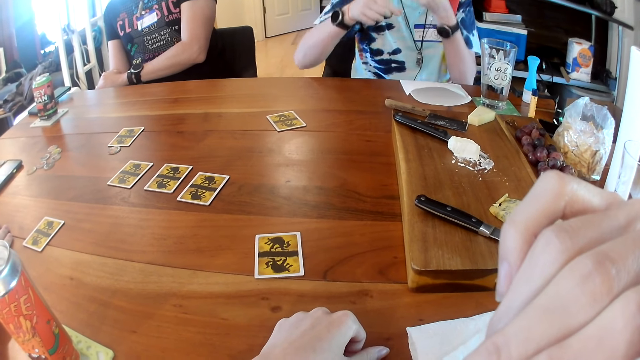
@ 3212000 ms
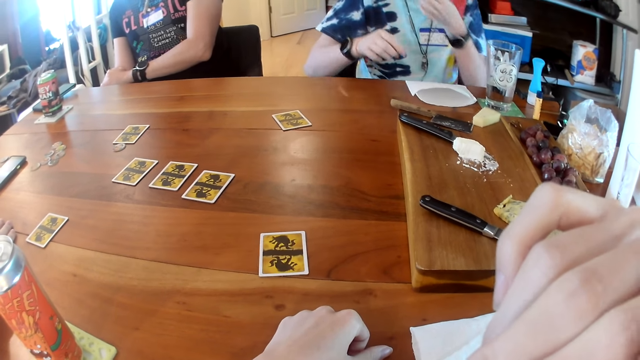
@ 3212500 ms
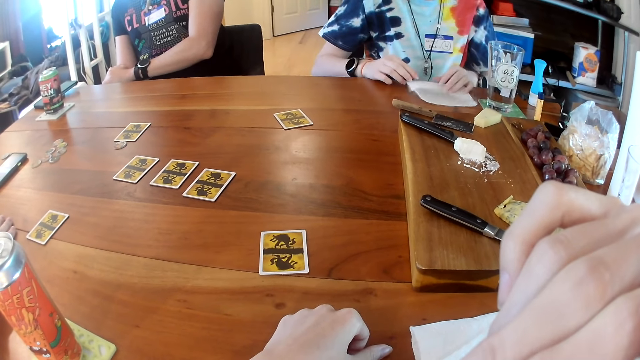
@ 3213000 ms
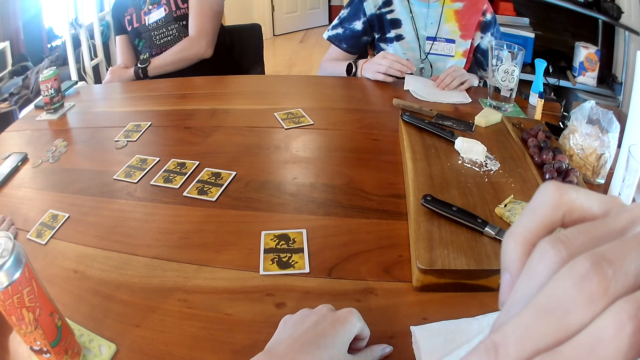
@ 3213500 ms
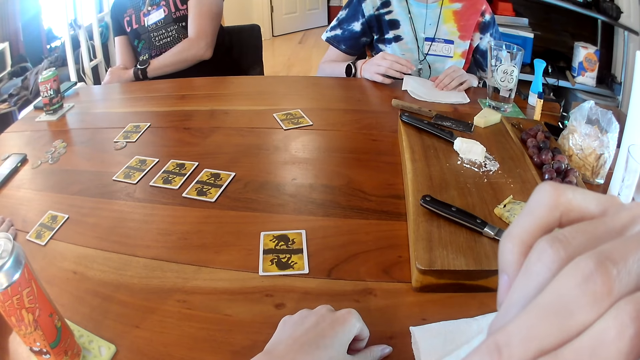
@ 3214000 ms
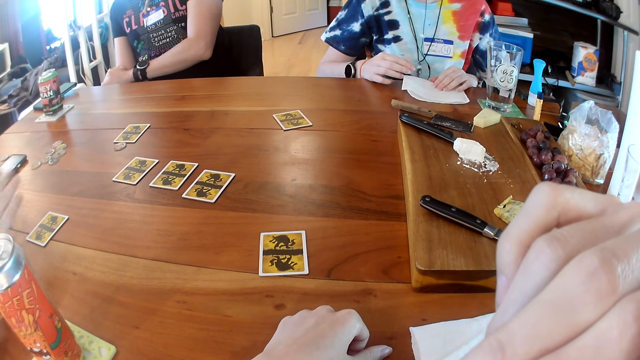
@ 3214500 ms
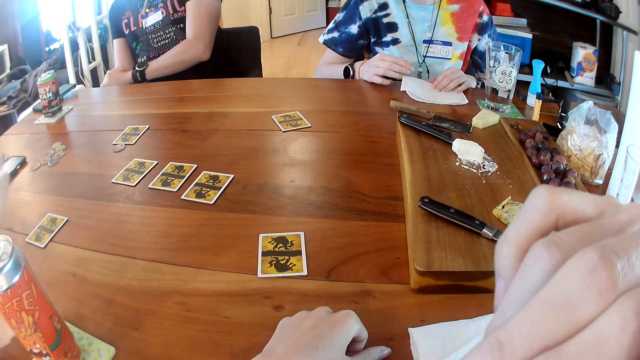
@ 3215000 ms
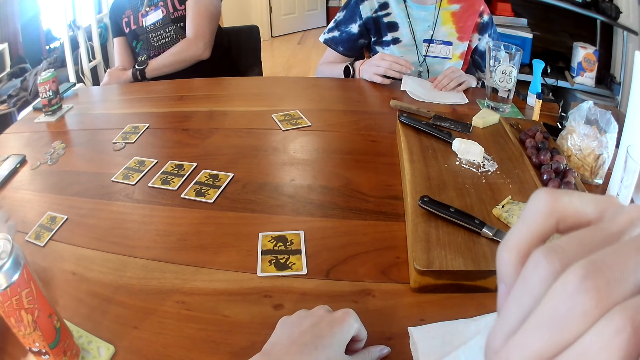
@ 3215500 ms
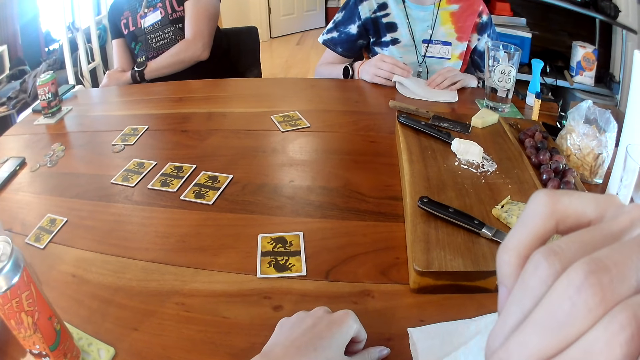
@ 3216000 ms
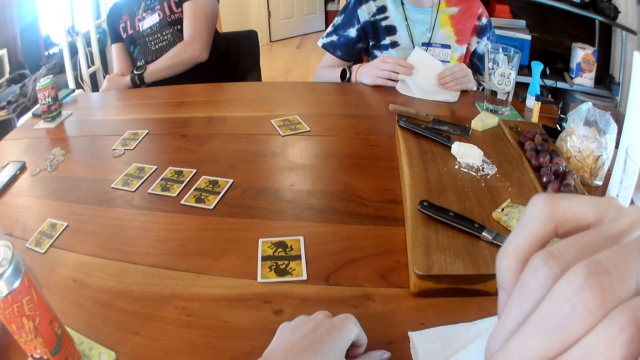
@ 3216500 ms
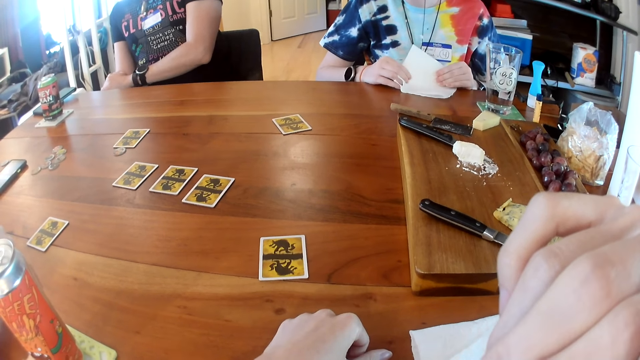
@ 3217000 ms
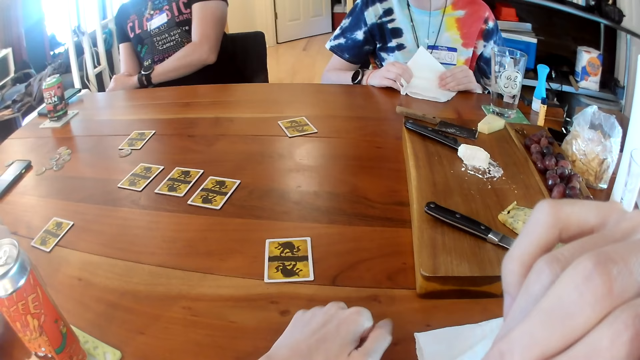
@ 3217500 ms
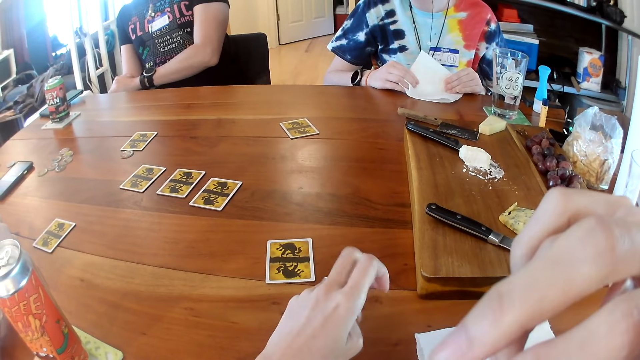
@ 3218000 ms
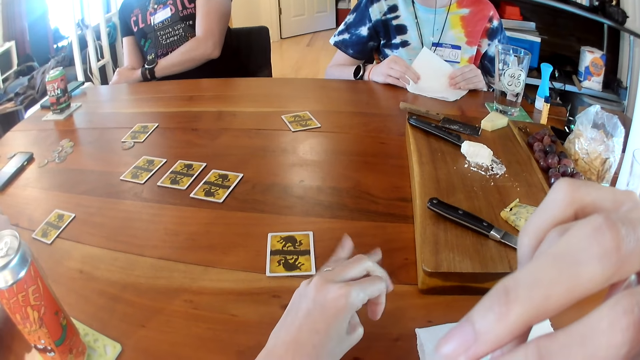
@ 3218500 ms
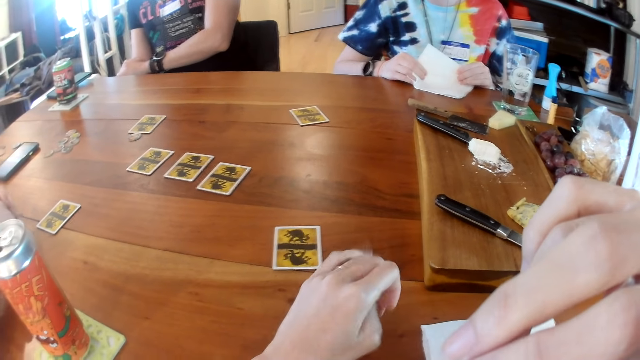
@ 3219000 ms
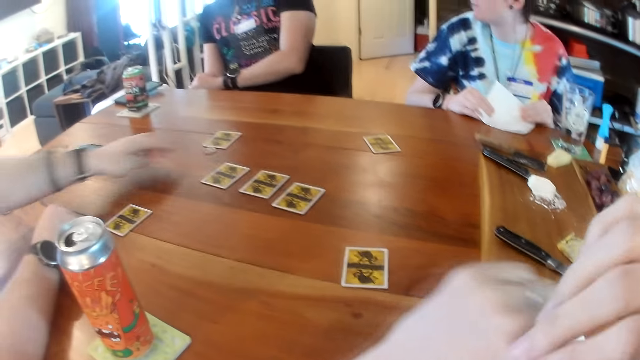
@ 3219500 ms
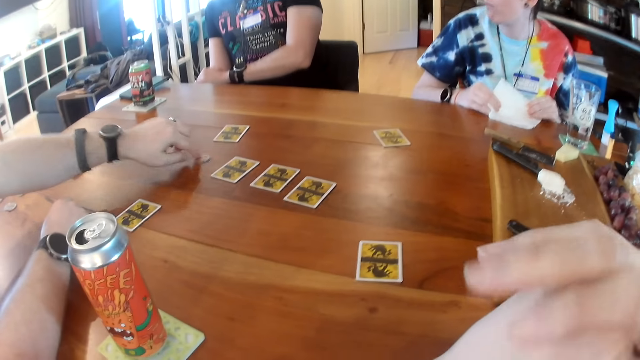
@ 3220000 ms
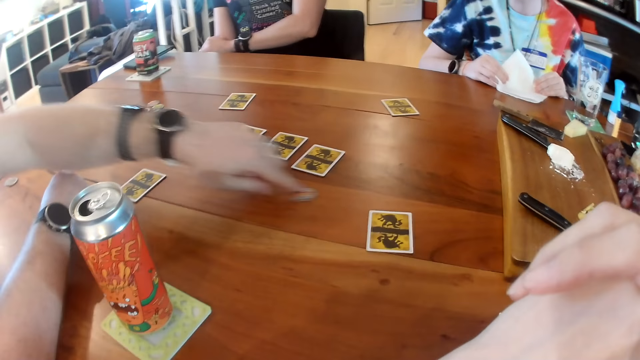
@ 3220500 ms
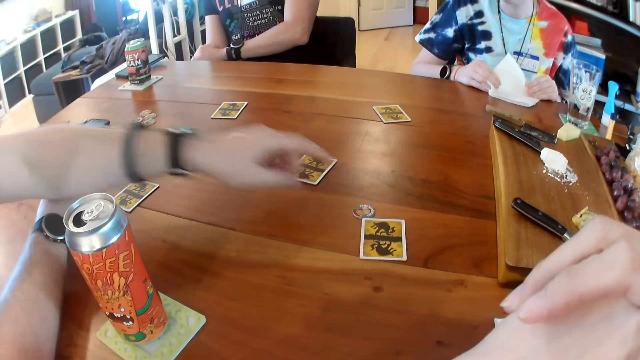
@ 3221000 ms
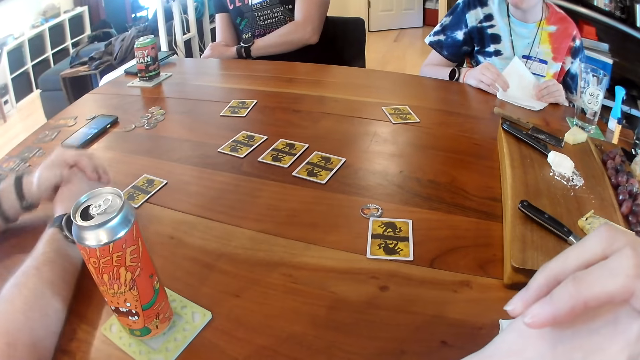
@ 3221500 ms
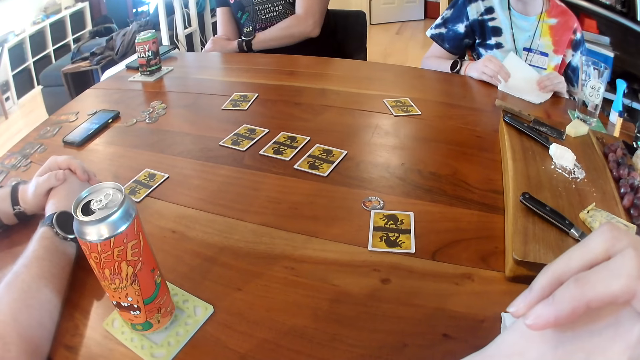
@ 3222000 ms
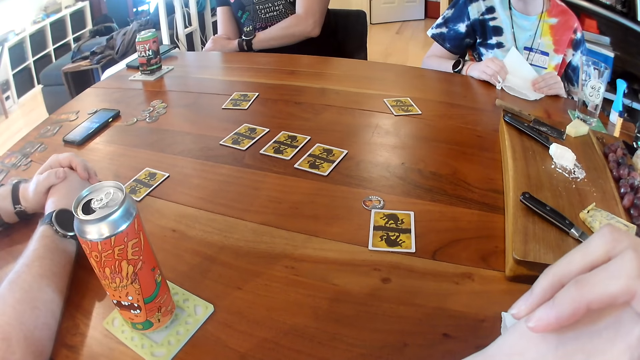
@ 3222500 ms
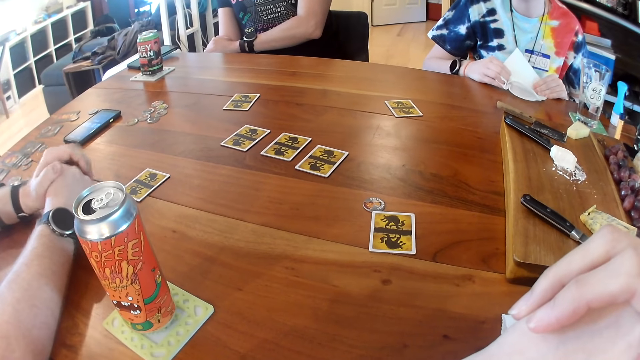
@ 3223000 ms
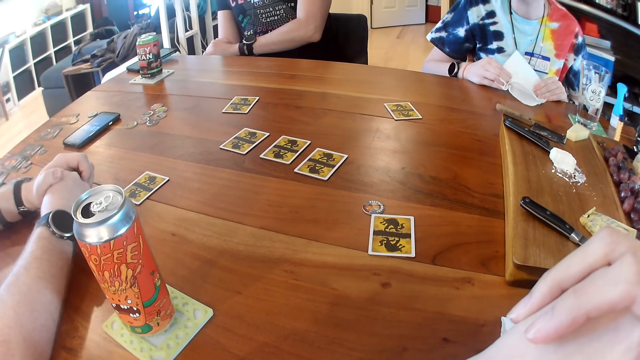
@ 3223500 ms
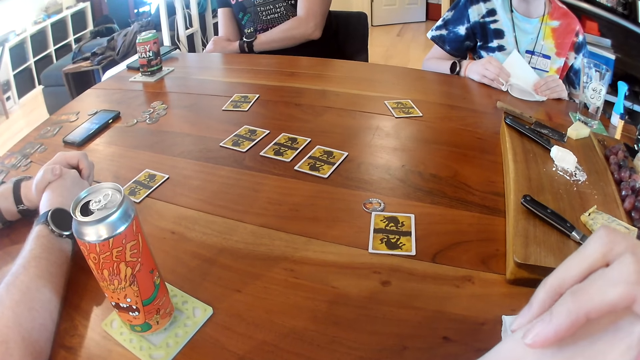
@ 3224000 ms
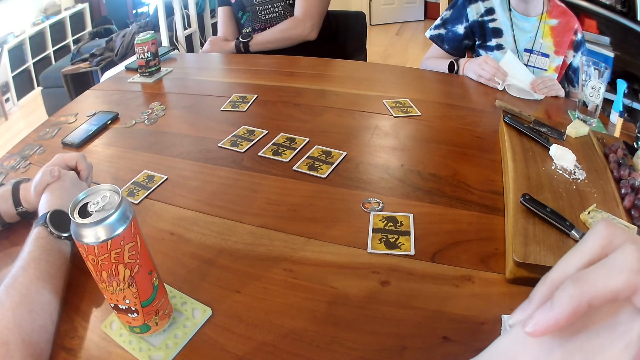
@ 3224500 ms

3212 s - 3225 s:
A woman eats the cracker in her left hand. She places her left hand on the paper towel on the table. A man places his hands together on the table. The woman holds the paper towel with both hands and wipes her hands on the napkin. The camera wearer moves the fingers on her left hand. The man moves a coin on the table with his left hand. The camera wearer holds her left hand with her right hand. The man places his hands together on the table. The camera wearer interacts with the man.

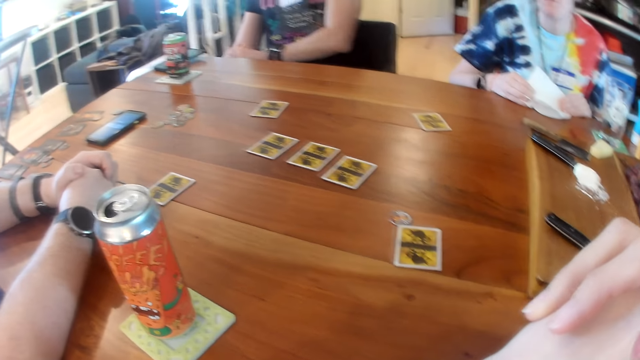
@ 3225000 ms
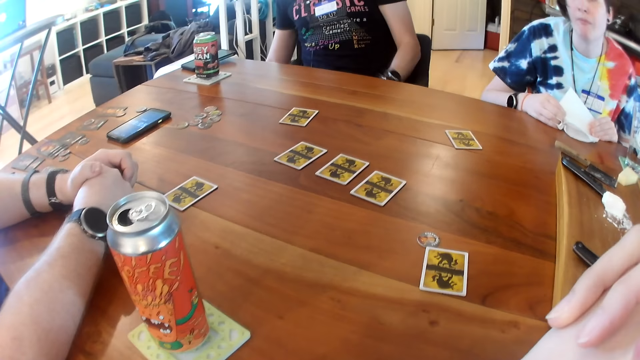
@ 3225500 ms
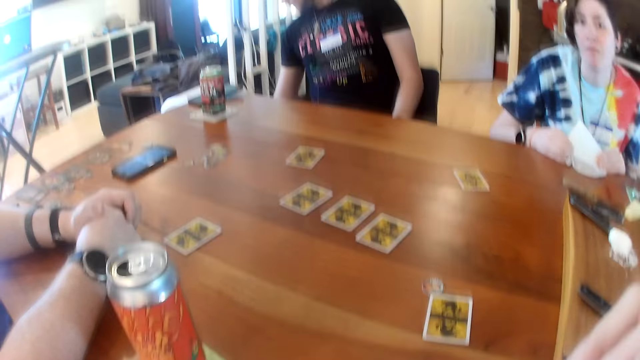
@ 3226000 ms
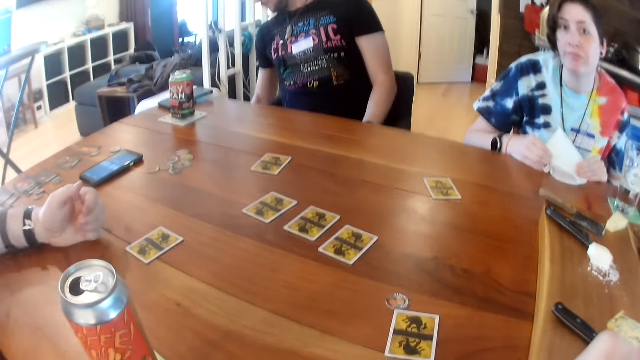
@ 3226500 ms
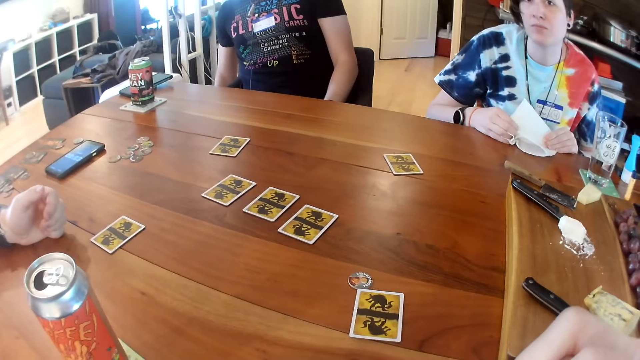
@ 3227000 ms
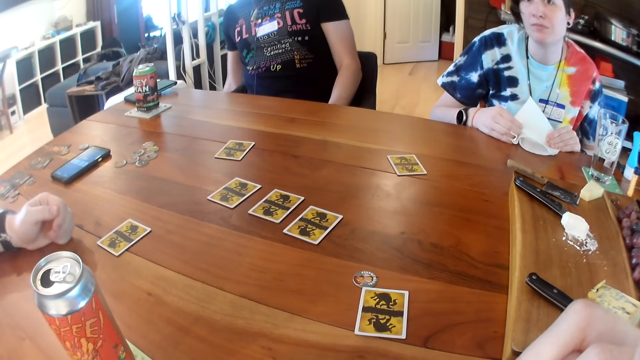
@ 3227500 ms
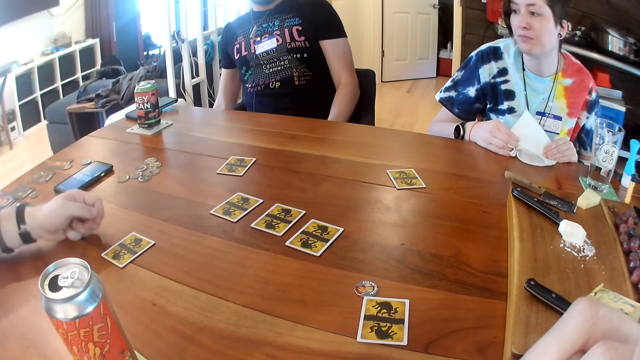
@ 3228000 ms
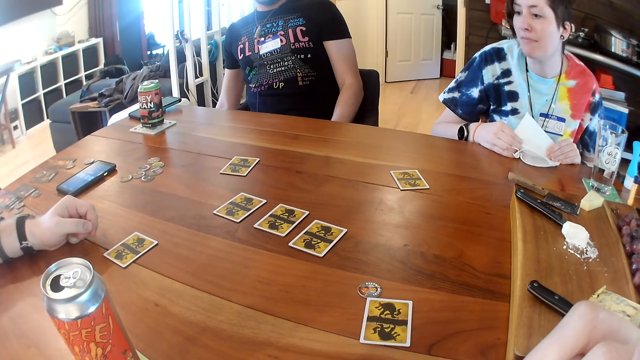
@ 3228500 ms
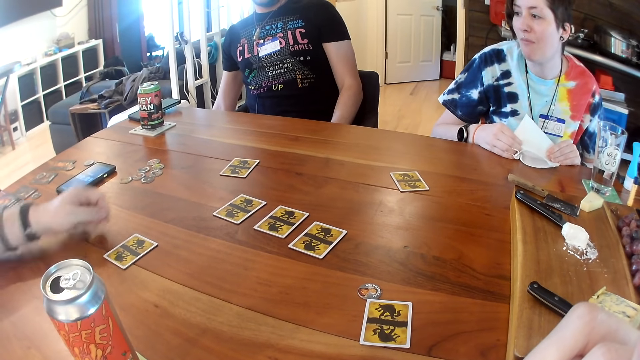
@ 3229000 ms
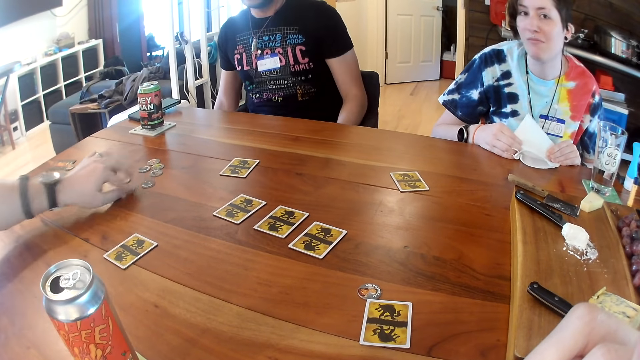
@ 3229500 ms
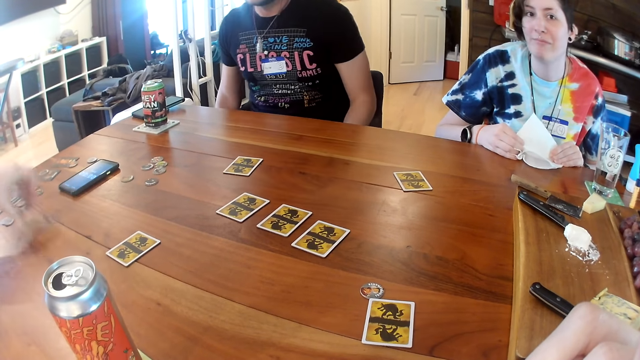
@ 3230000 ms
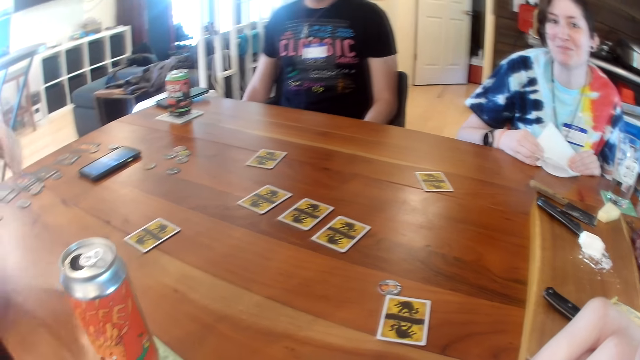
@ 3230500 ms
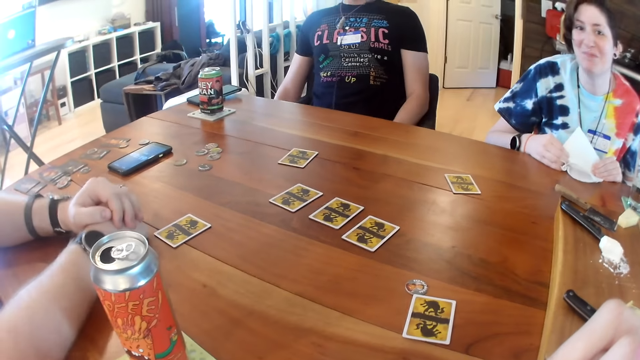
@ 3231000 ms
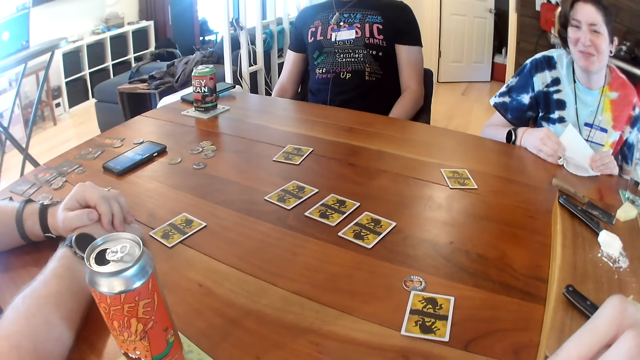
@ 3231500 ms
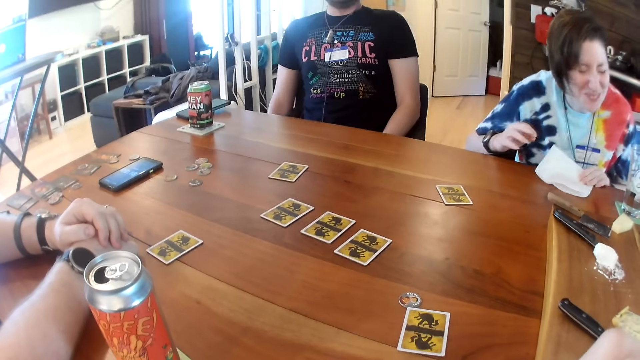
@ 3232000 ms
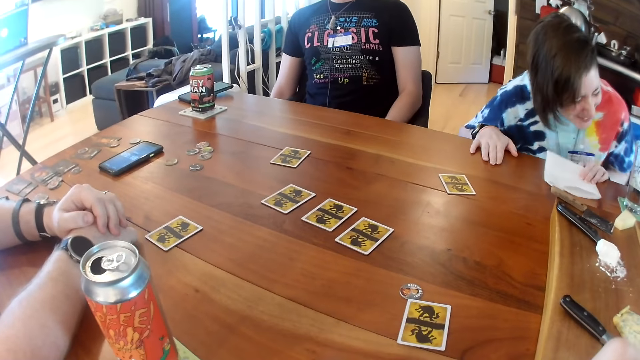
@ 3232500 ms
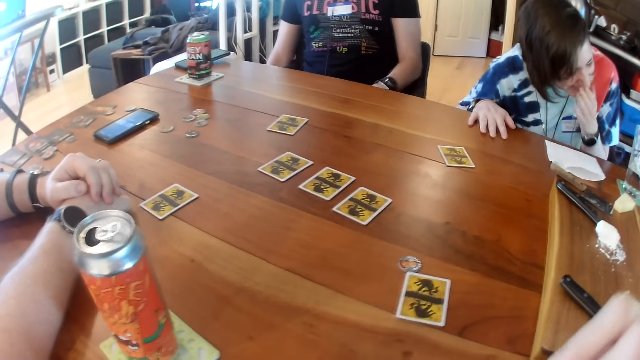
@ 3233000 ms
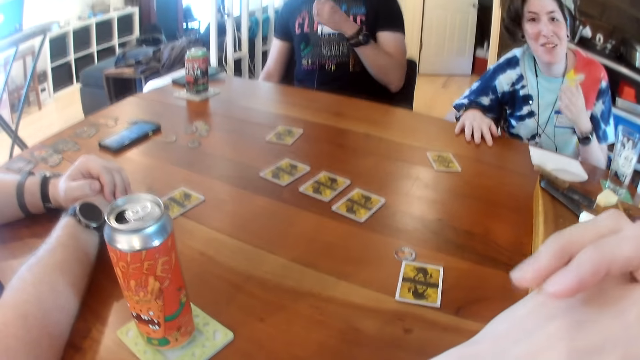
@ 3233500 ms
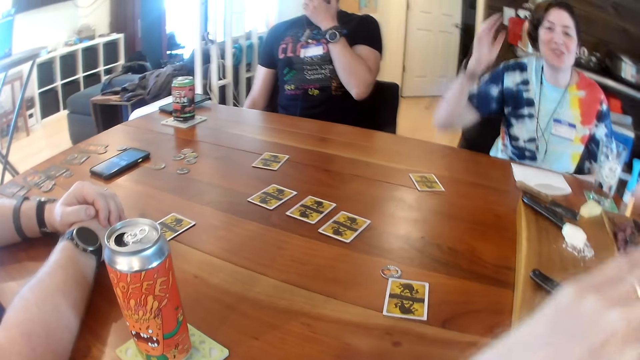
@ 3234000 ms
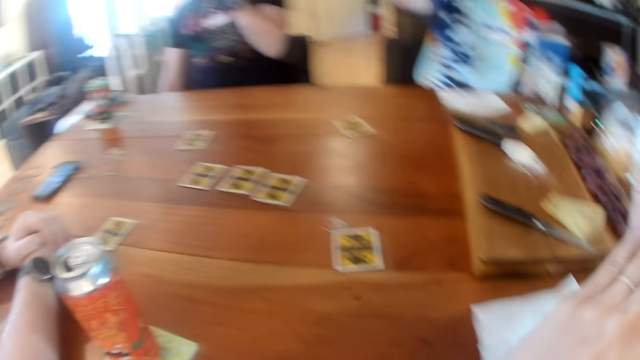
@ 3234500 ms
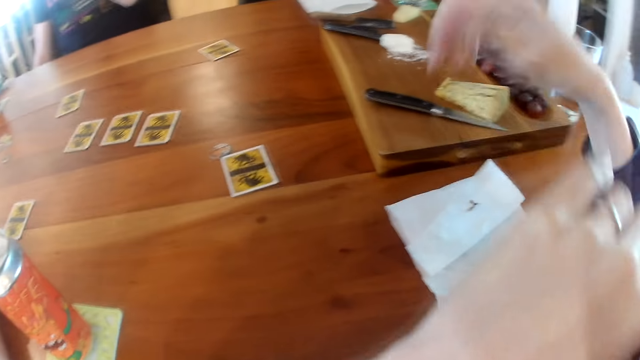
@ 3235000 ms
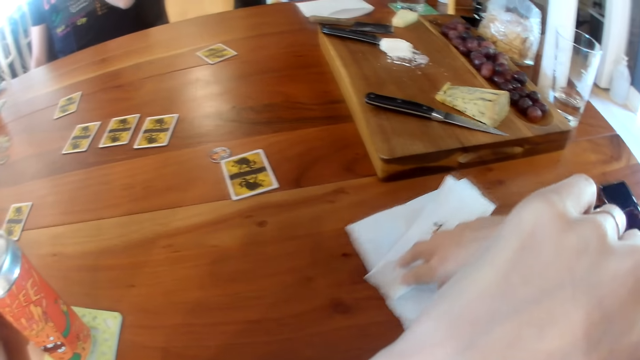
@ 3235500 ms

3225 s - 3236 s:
A man reaches under the table with his right hand. Another man moves a coin on the table with his left hand. The other man drops the coin on the table. The other man places his hands together on the table. A woman laughs. The first man laughs. The camera wearer laughs. The woman places her right hand on the table and covers her mouth with her left hand. The first man raises his left hand. The woman raises her right hand.
